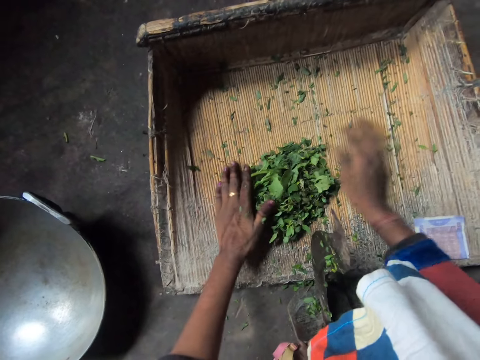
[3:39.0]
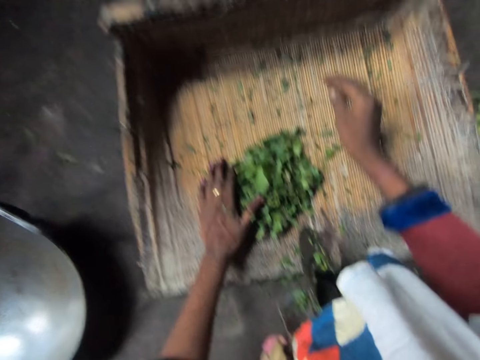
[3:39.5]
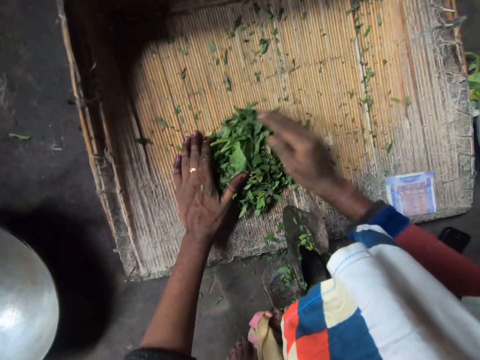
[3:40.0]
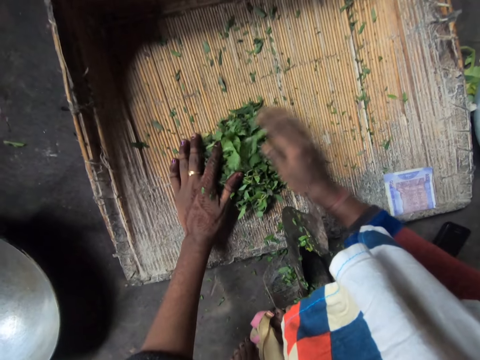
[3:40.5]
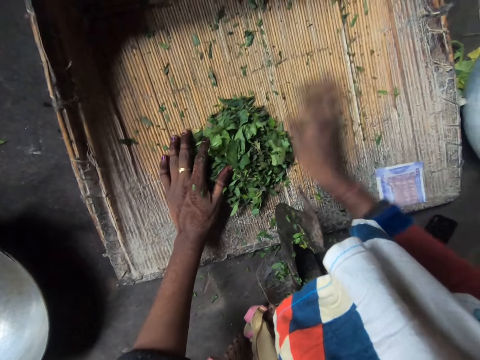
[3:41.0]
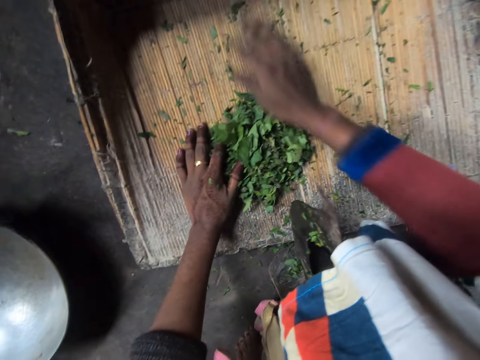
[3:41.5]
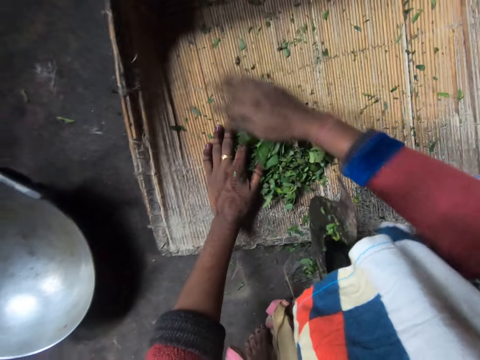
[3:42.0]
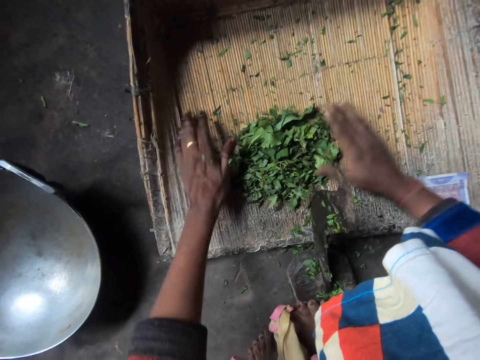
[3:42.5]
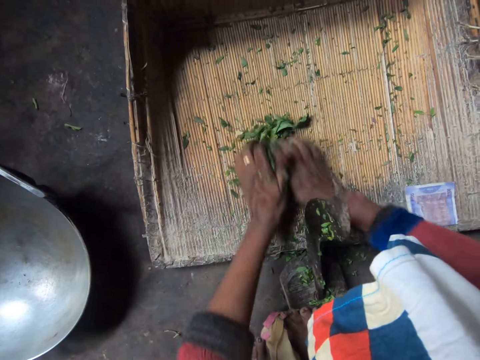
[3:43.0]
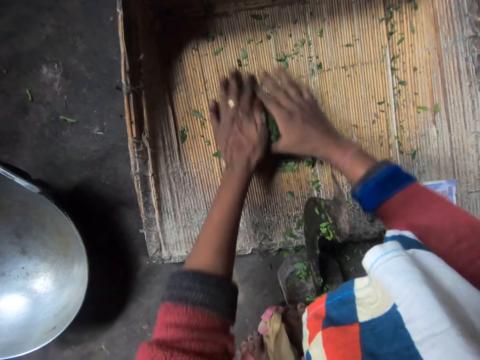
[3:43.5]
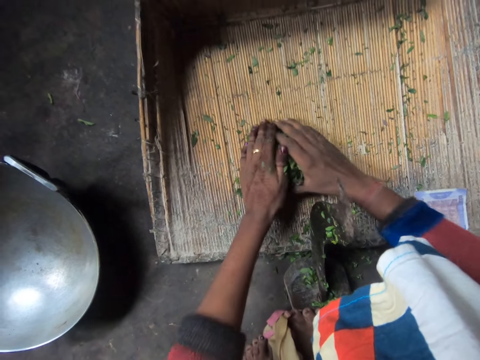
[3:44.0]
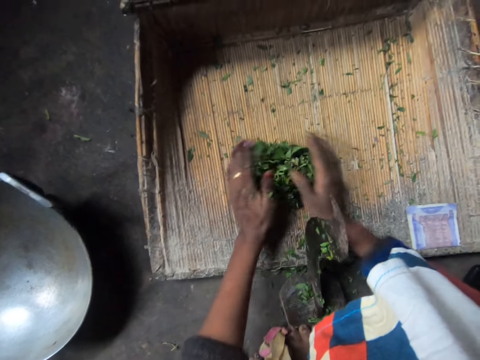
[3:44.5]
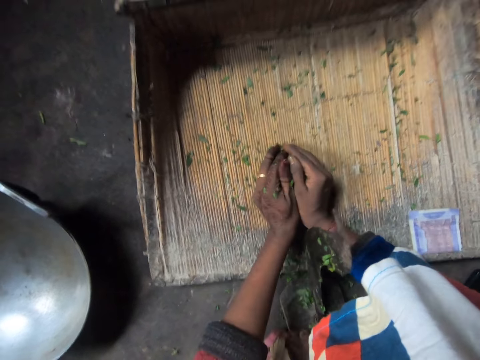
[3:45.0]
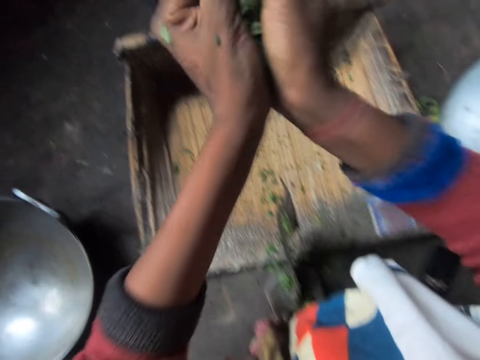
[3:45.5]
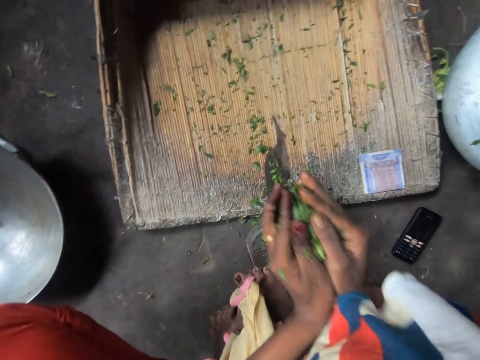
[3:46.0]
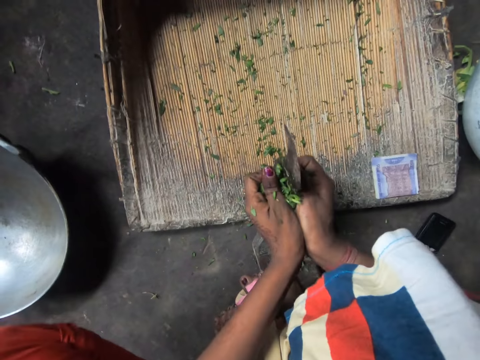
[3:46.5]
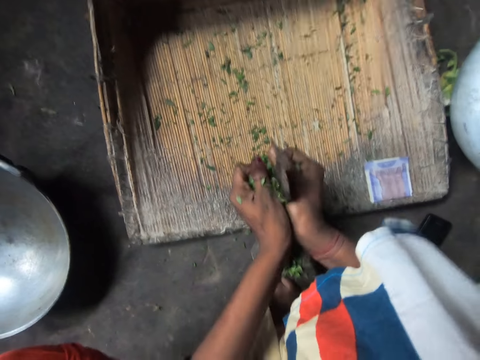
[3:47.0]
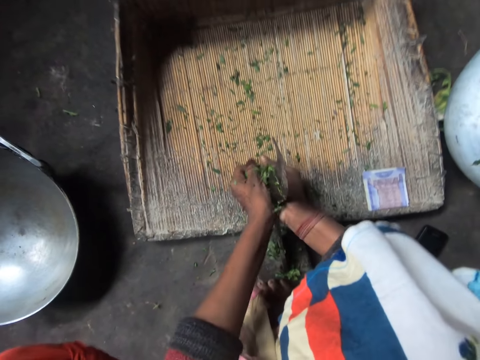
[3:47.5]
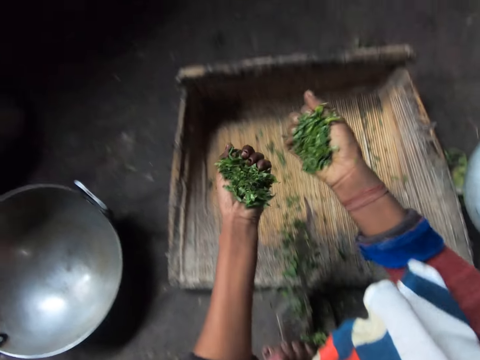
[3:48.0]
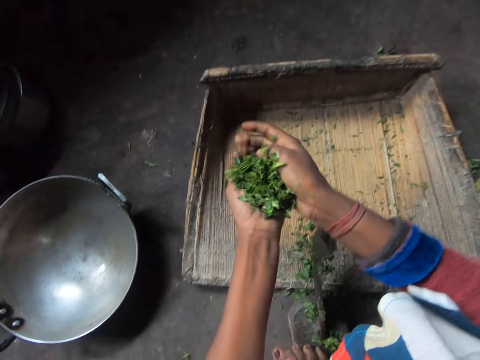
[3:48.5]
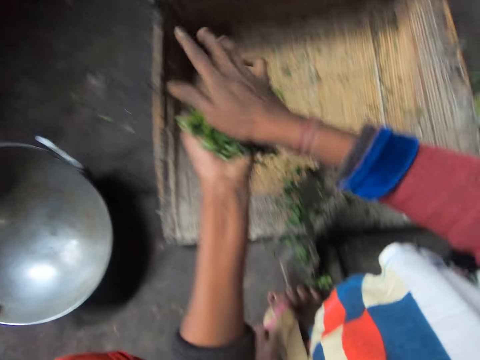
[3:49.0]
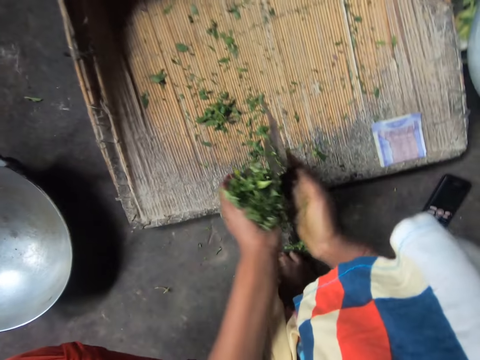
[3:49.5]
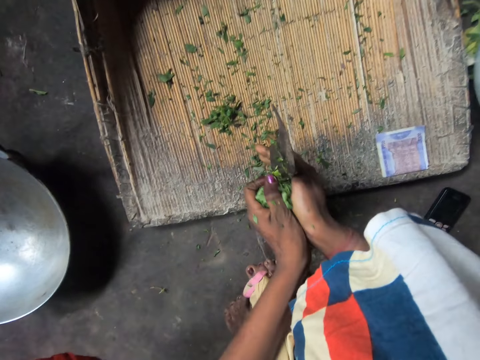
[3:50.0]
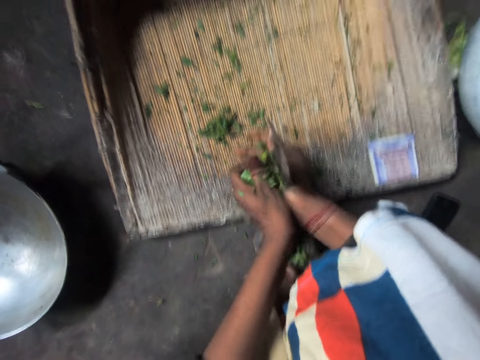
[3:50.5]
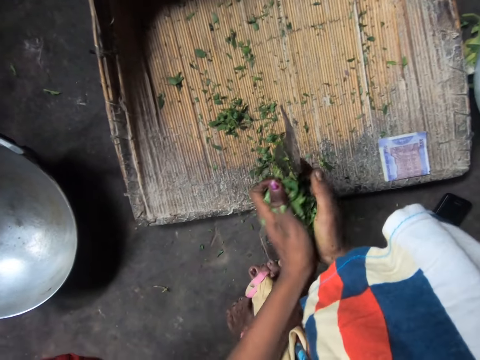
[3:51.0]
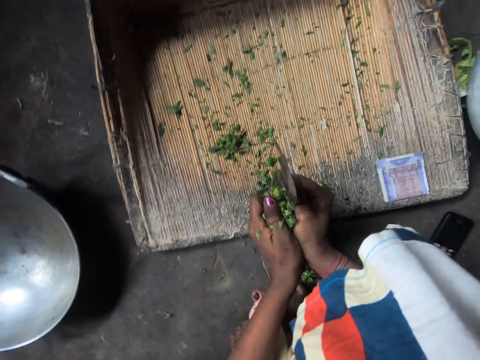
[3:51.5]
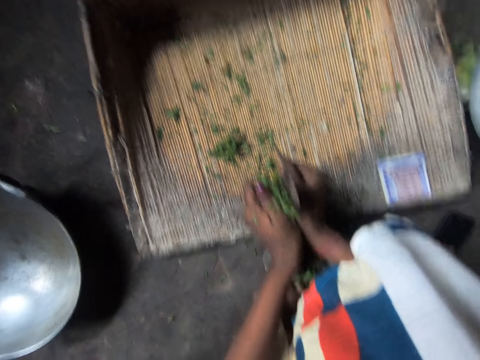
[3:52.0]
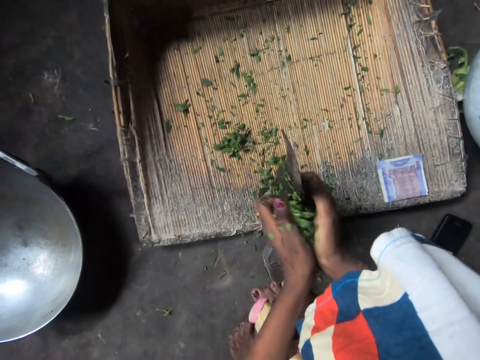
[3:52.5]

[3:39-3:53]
The camera wearer carries vegetables from the chopping board. They cut the vegetables with the kitchen axe attached to the chopping board. They put the vegetables together. They resume cutting the vegetables with the kitchen axe attached to the chopping board.

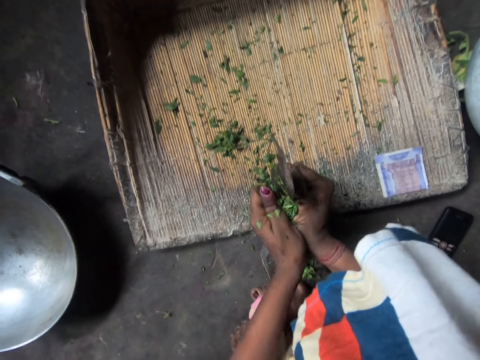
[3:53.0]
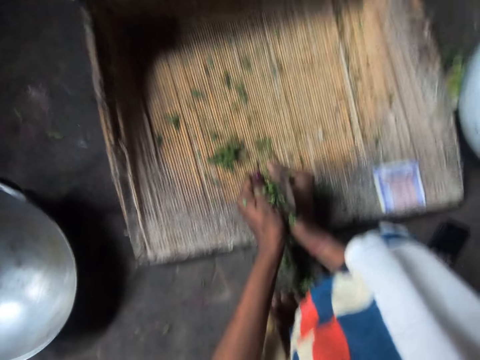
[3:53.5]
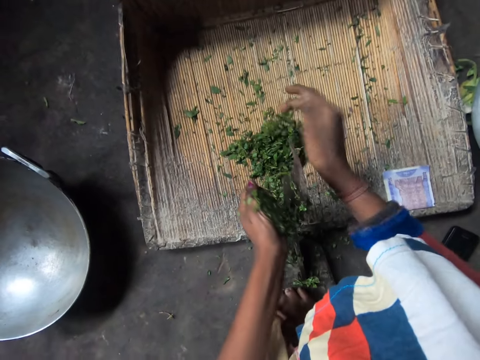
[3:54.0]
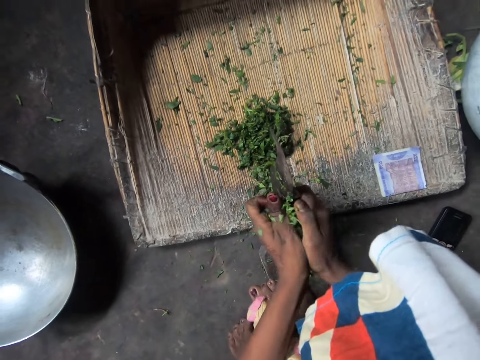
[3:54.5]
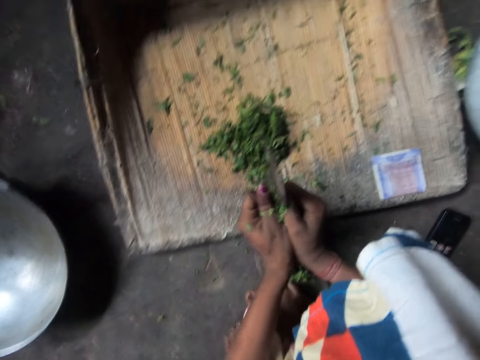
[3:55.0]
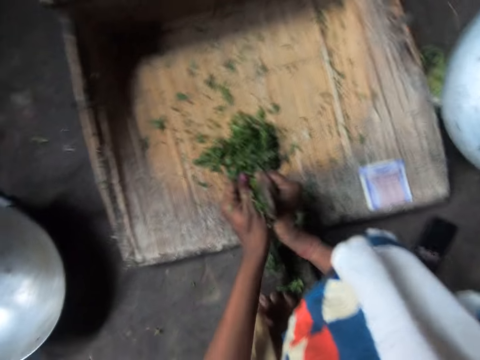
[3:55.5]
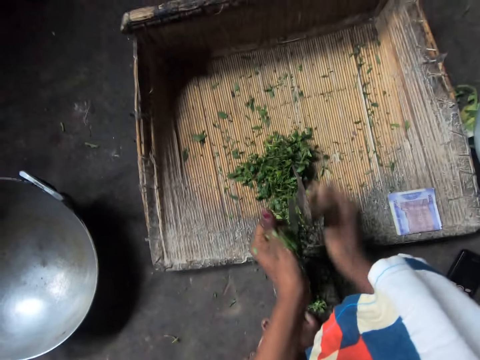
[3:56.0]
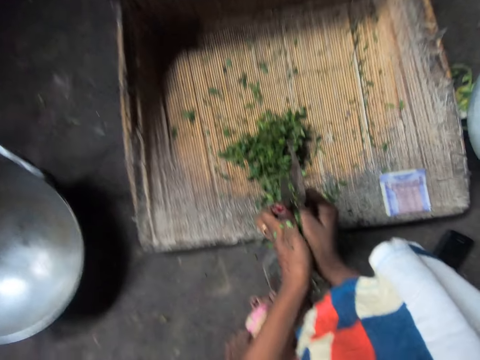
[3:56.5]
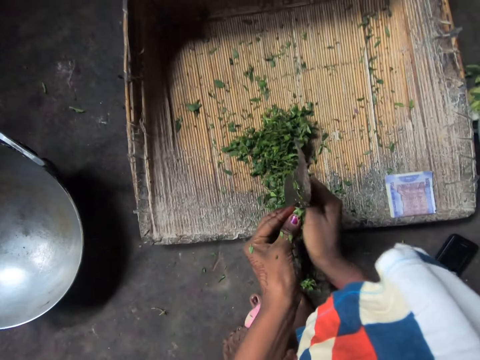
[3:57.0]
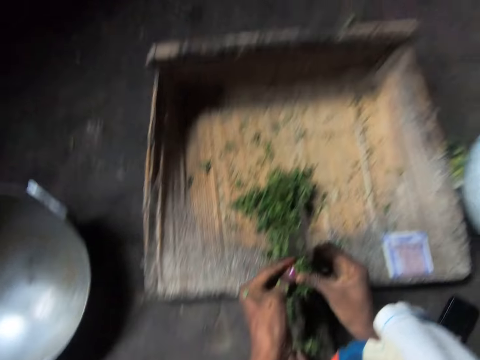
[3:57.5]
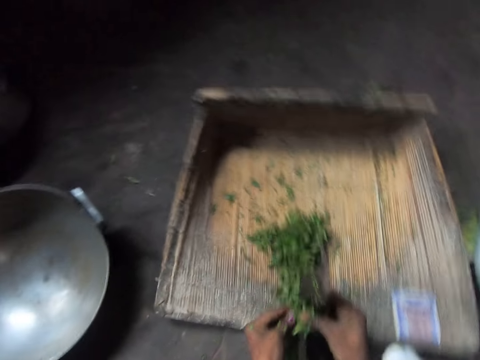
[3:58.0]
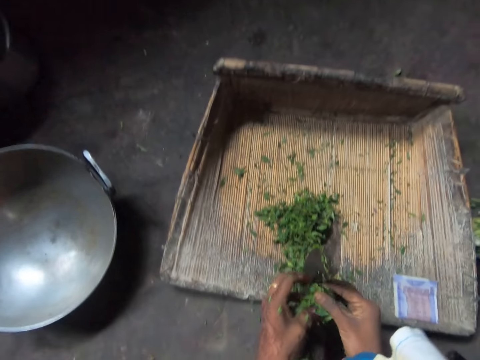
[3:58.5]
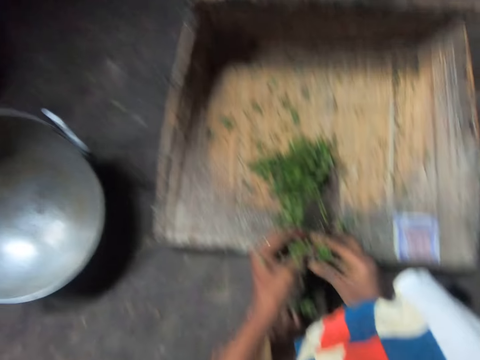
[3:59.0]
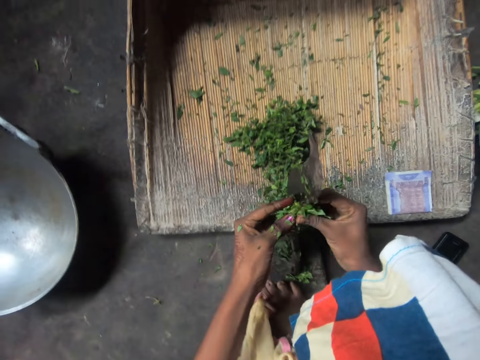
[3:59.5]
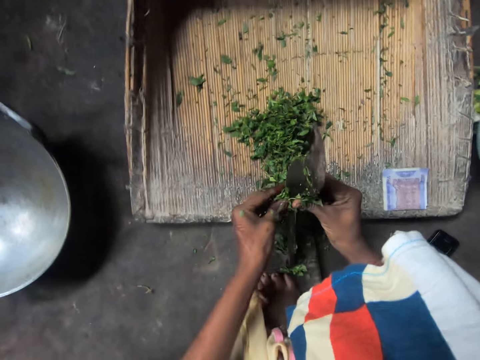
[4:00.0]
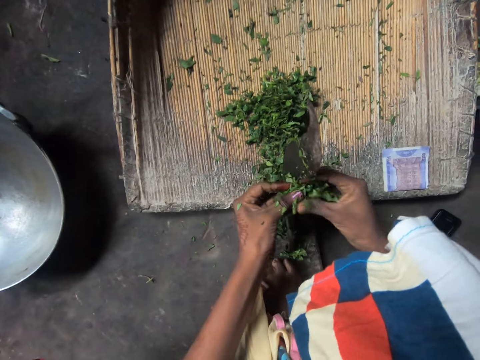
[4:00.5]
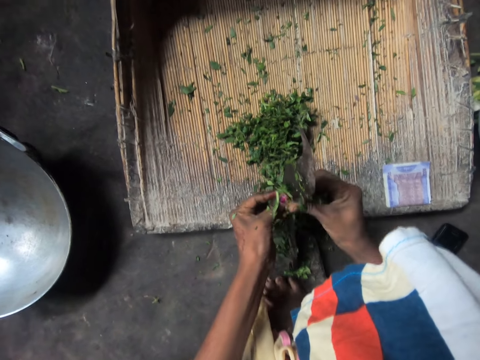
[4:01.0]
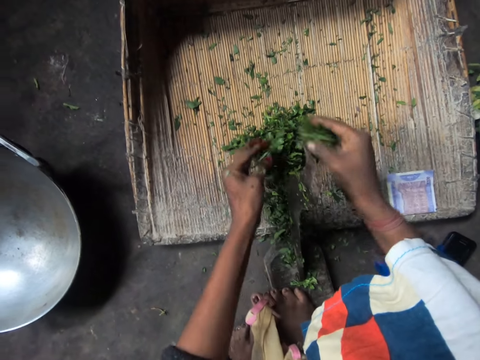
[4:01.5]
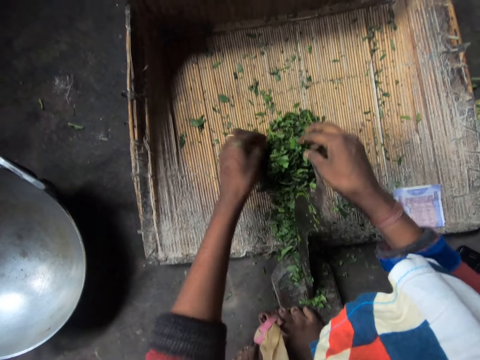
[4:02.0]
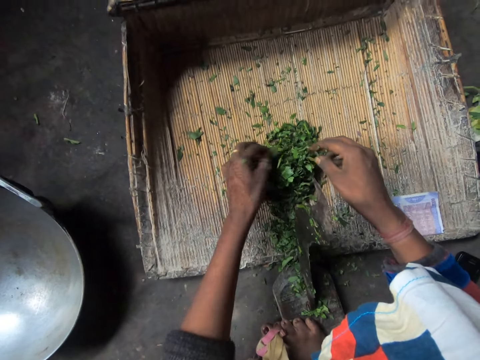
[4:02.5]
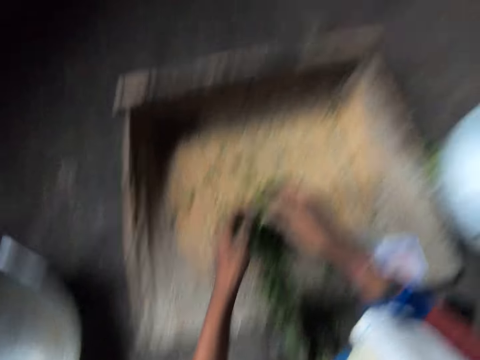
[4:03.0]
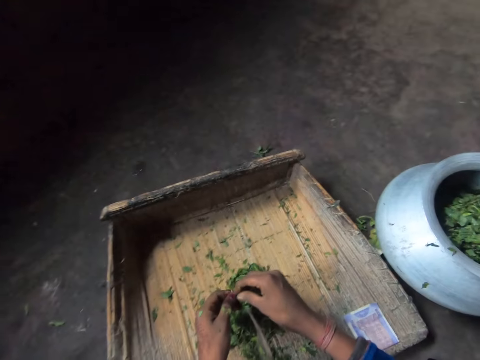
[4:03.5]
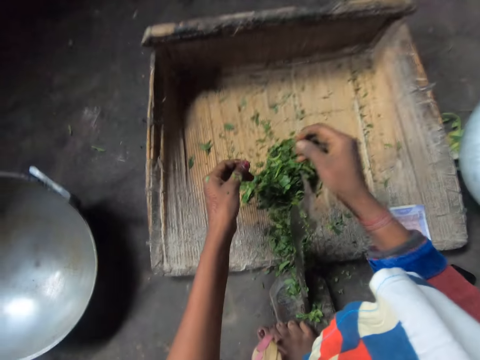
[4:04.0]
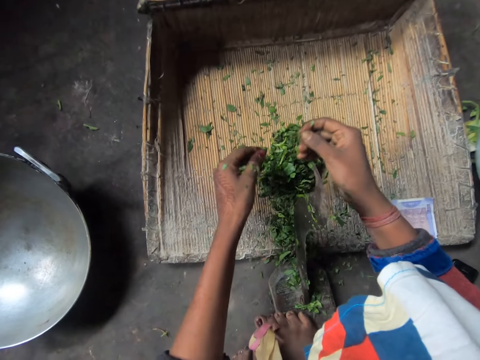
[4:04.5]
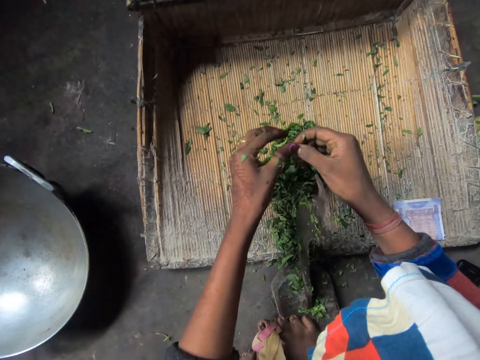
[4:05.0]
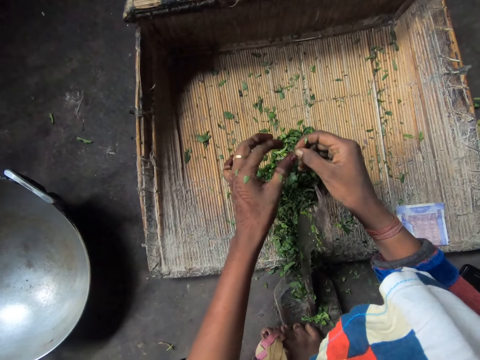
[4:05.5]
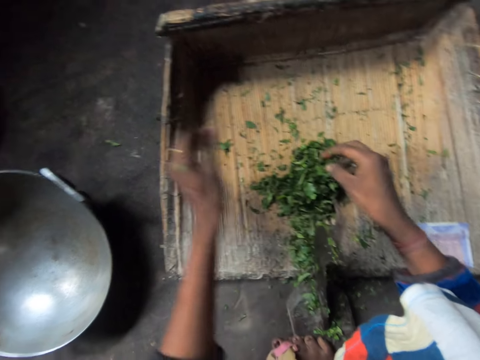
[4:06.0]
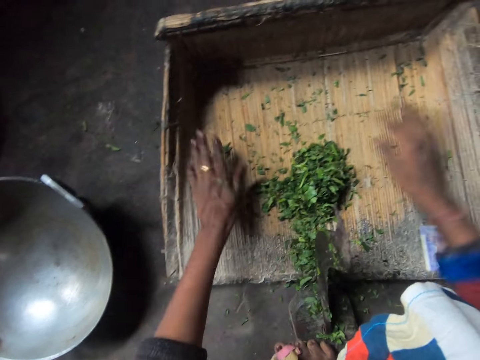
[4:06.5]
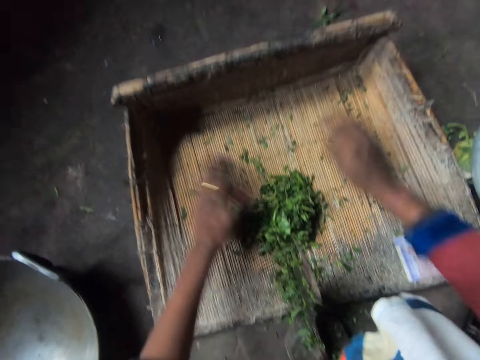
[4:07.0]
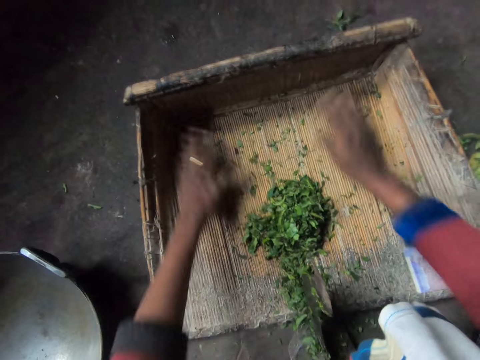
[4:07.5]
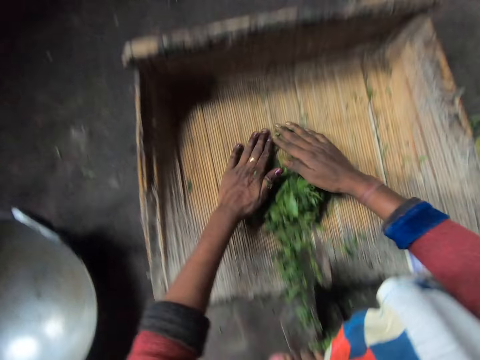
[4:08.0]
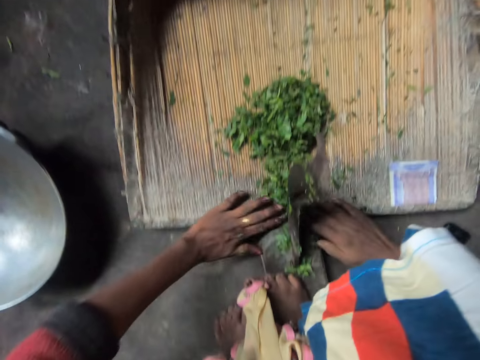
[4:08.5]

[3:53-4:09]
The camera wearer puts chopped vegetables on the chopping board. They resume cutting the vegetables with the kitchen axe attached to the chopping board. They put the chopped vegetables on the chopping board. They resume cutting the vegetables with the kitchen axe attached to the chopping board. They put the chopped vegetables on the chopping board. They remove dirt from the vegetables. They gather the vegetables on the chopping board.
